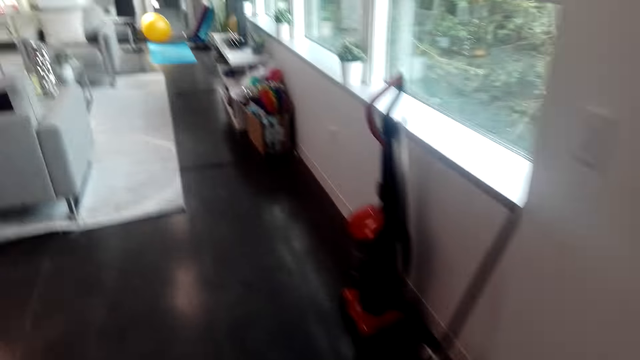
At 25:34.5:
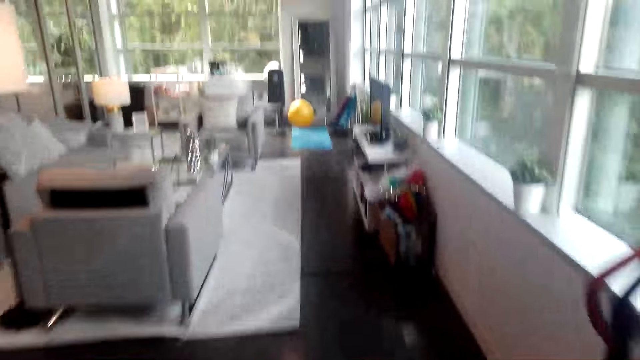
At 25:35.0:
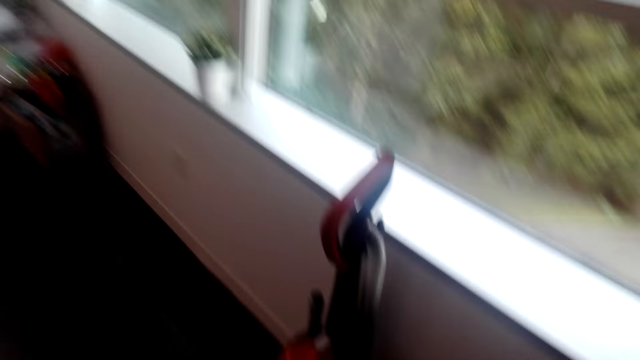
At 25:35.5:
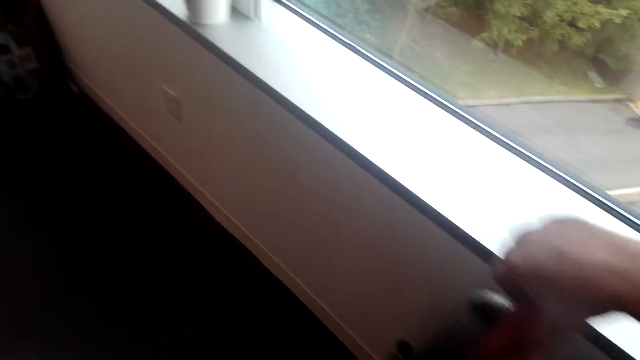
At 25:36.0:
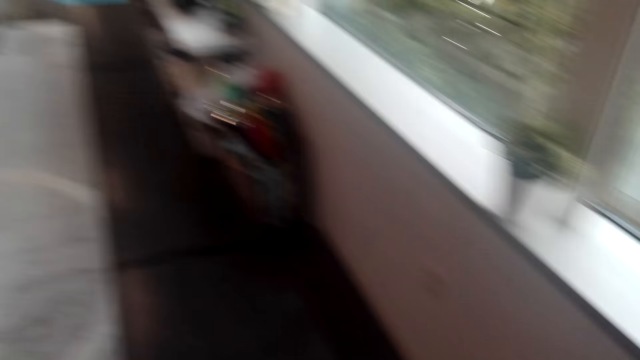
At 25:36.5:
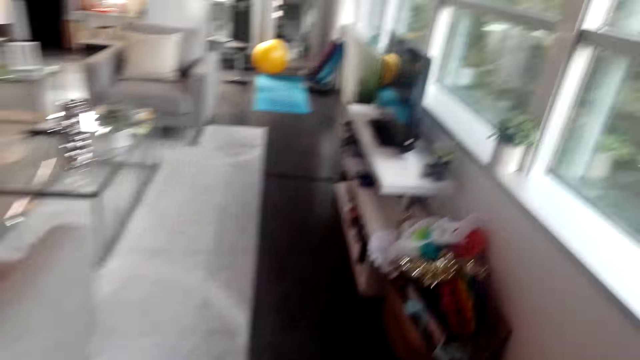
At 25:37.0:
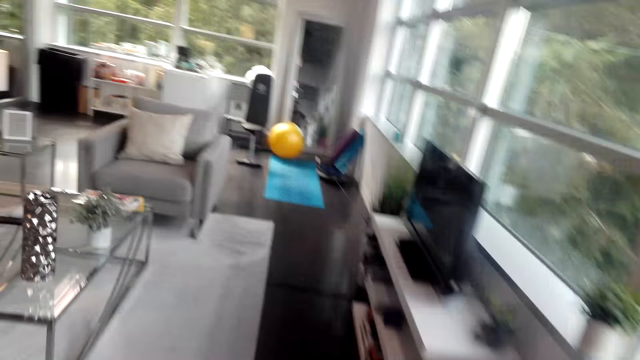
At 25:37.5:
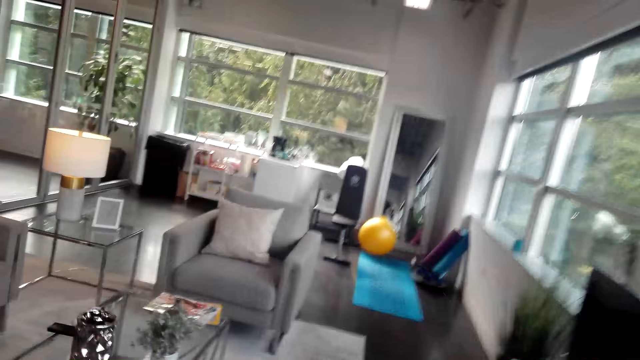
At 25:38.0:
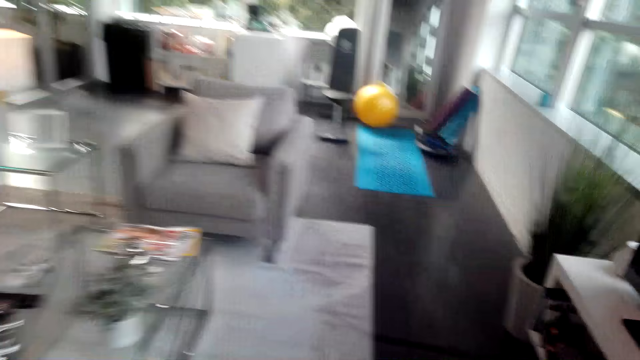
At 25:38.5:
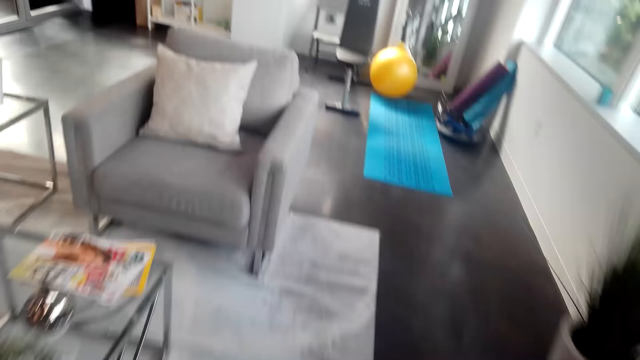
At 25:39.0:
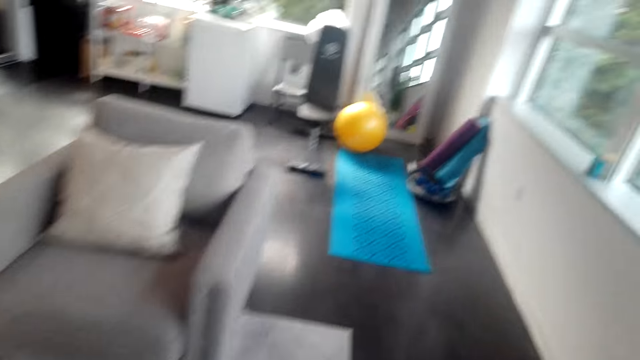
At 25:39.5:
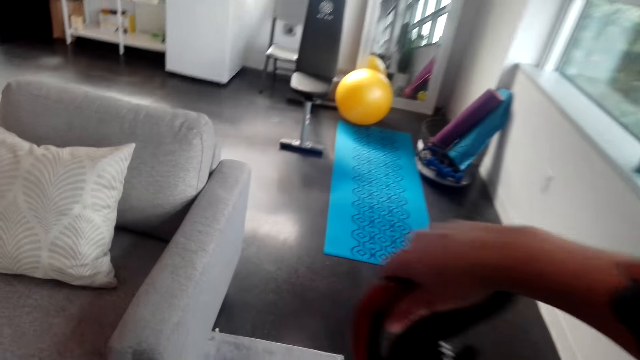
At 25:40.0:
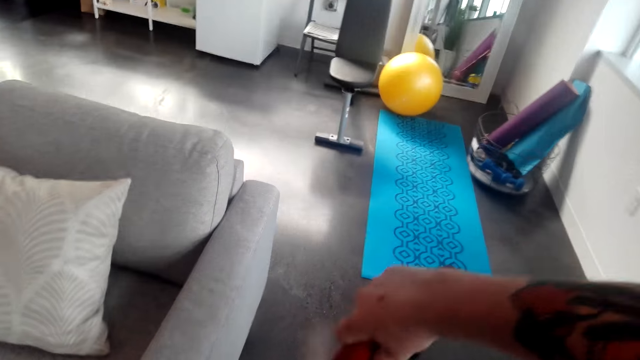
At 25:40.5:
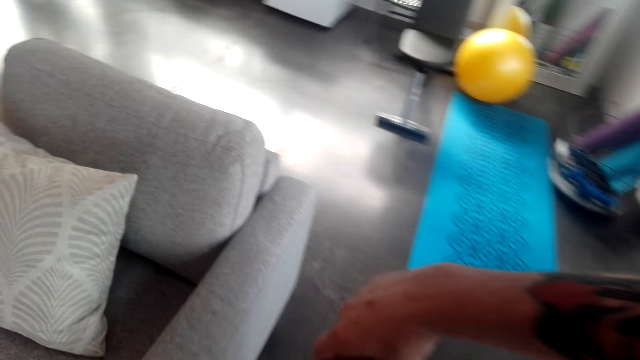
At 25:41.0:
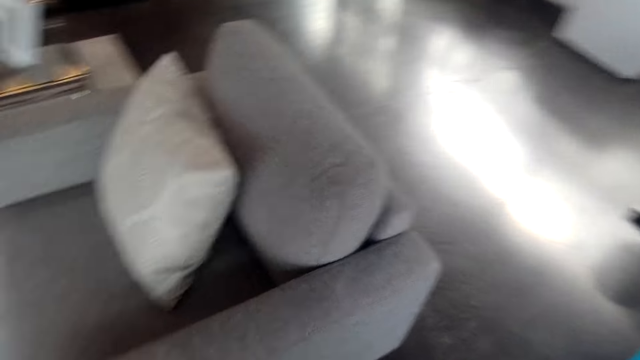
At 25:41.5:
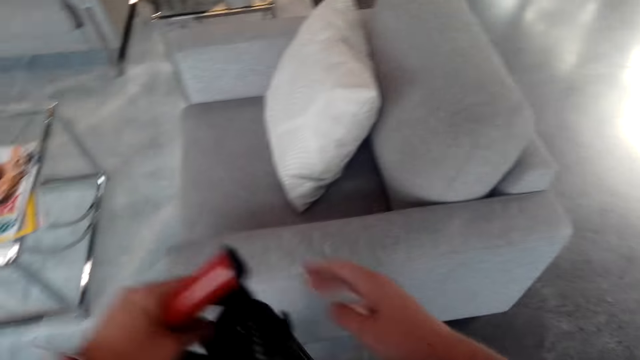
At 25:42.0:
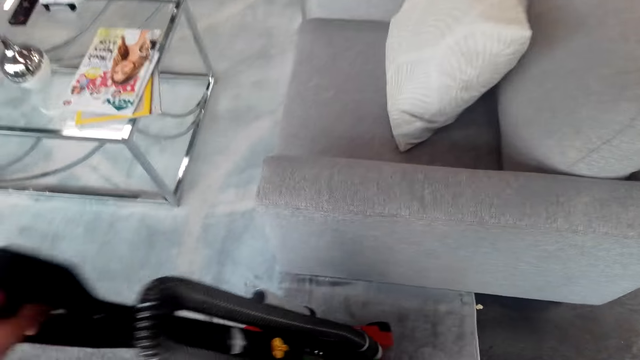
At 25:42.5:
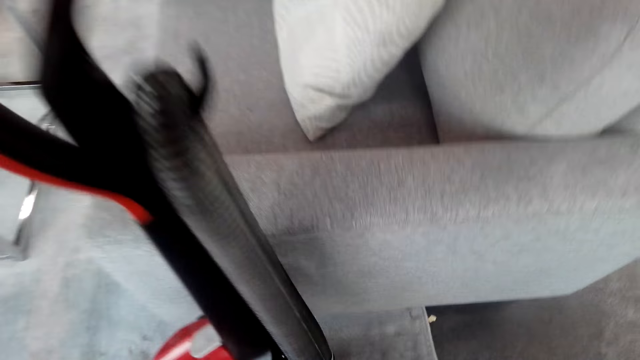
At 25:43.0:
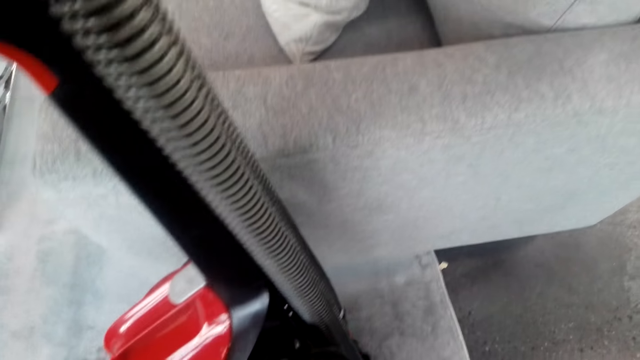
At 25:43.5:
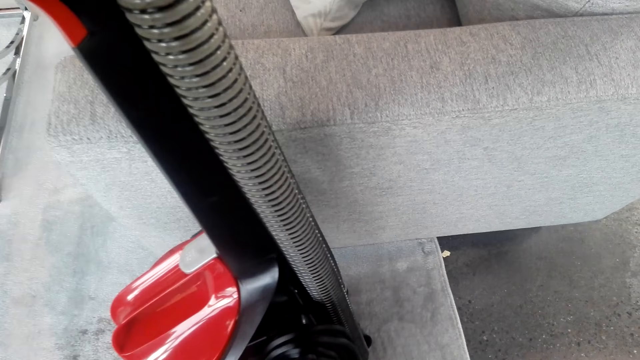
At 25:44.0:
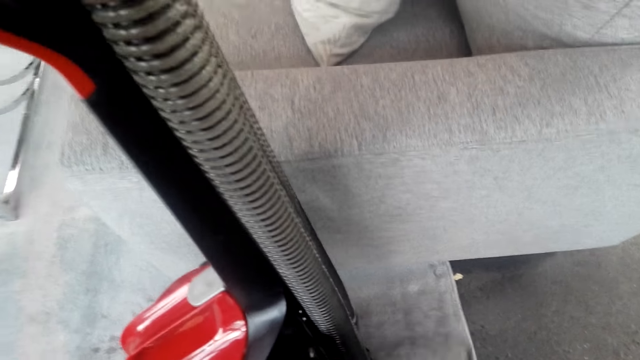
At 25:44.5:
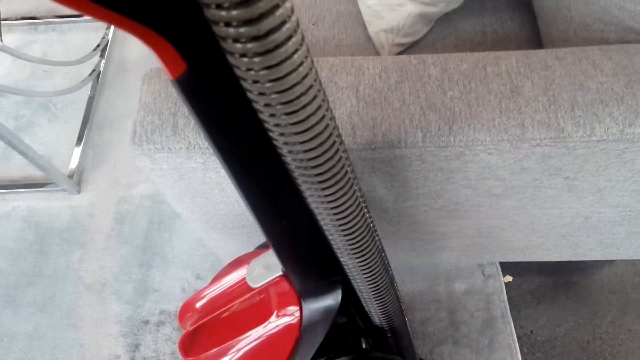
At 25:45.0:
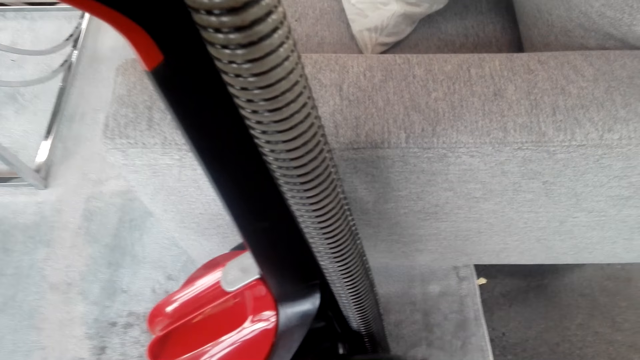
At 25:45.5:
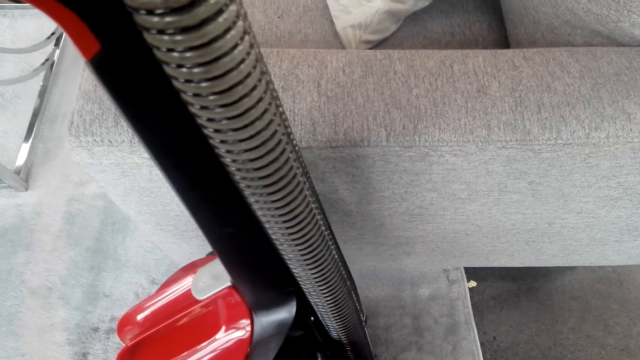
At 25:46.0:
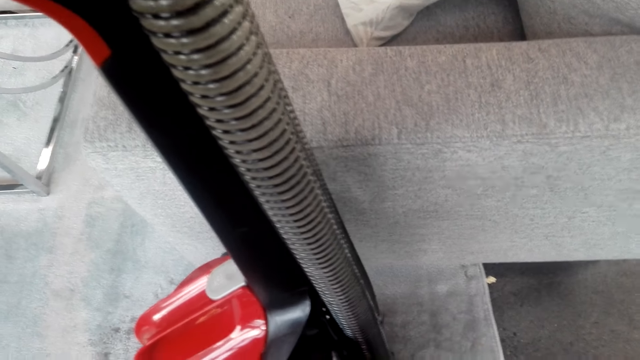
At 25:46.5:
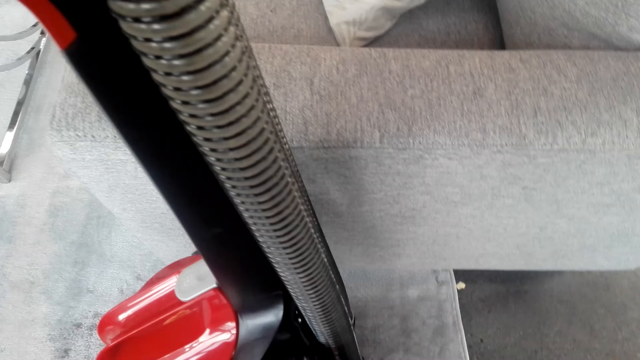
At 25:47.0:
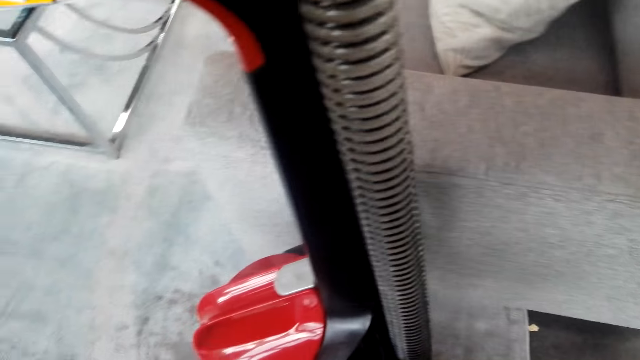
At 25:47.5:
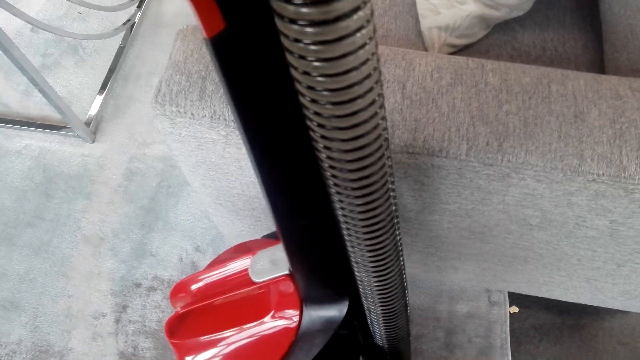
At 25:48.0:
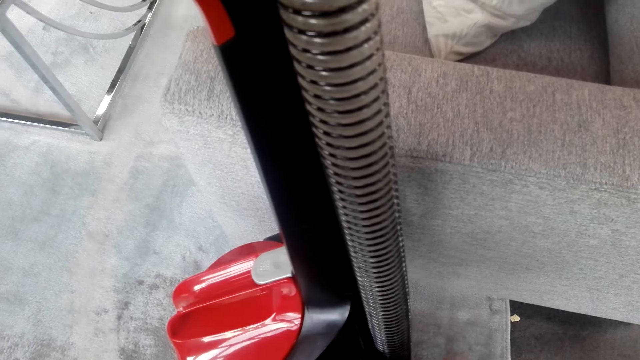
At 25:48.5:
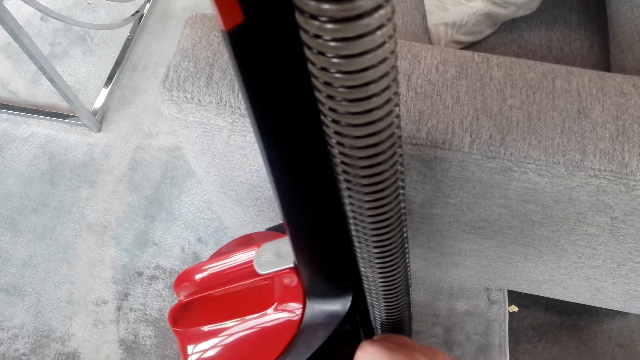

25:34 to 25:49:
The camera wearer picks up the vacuum cleaner from the floor. They walk around the house. They place the vacuum cleaner aside. They pull out the electric cable. They untangle the vacuum cleaner cable.

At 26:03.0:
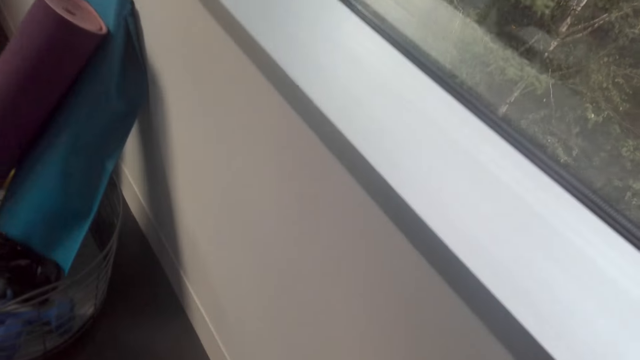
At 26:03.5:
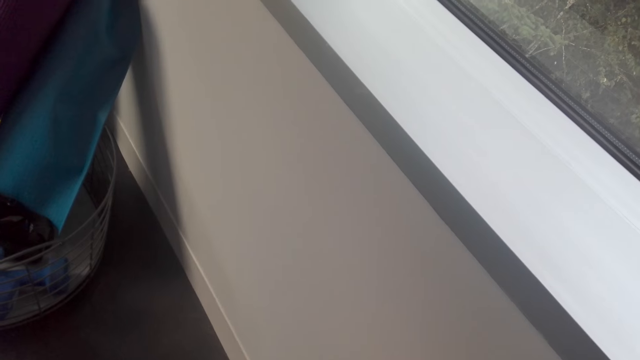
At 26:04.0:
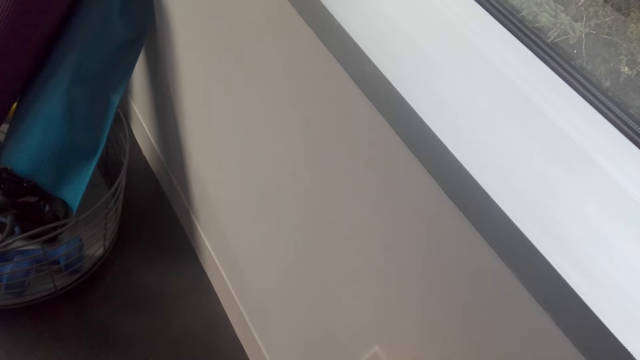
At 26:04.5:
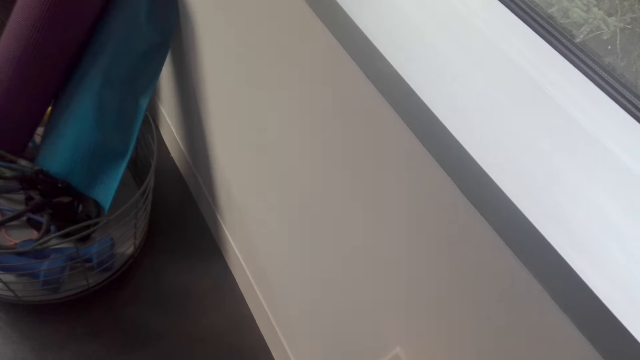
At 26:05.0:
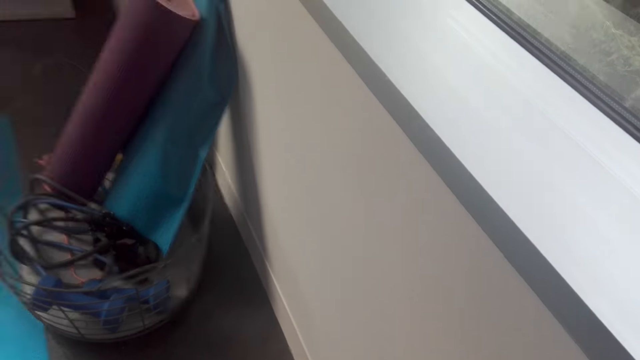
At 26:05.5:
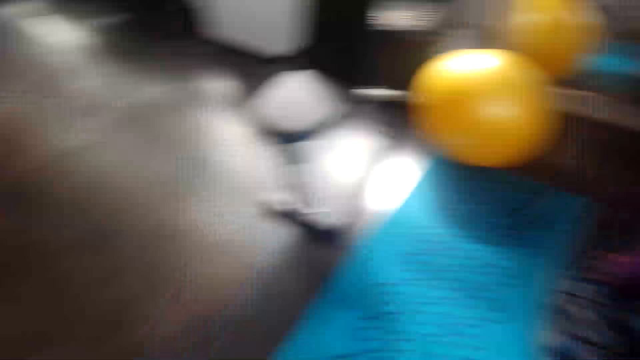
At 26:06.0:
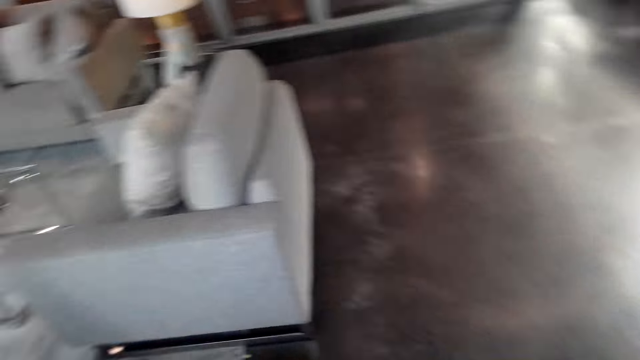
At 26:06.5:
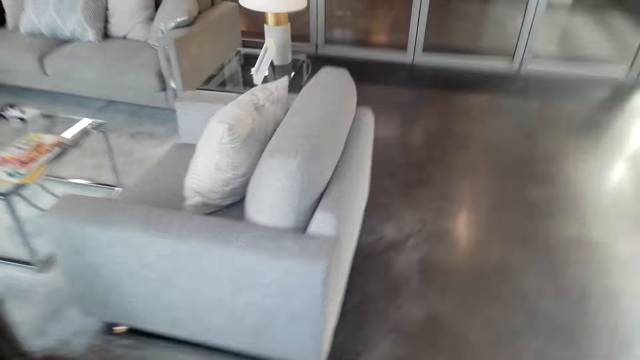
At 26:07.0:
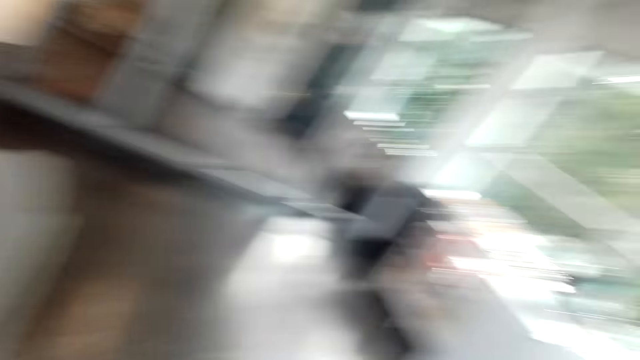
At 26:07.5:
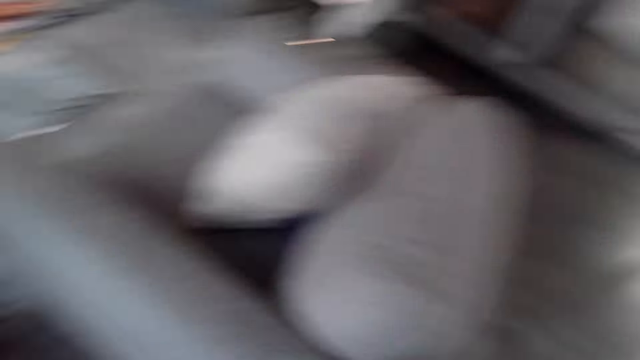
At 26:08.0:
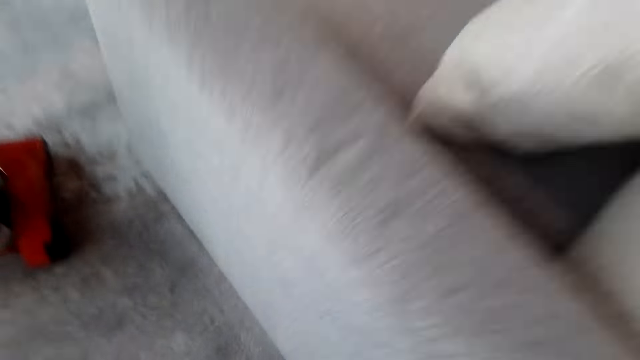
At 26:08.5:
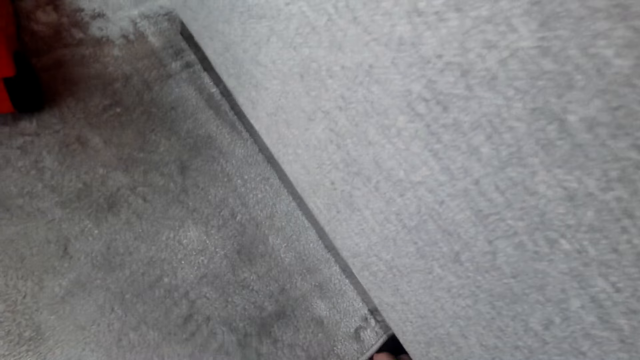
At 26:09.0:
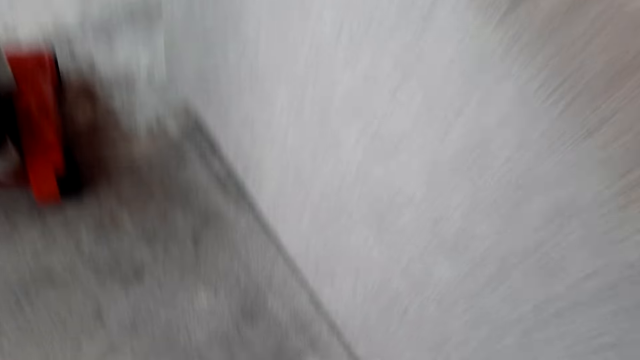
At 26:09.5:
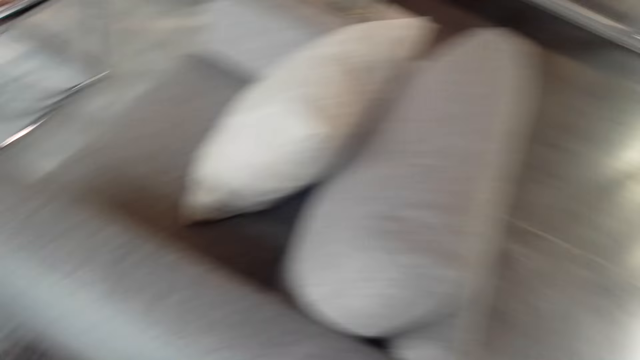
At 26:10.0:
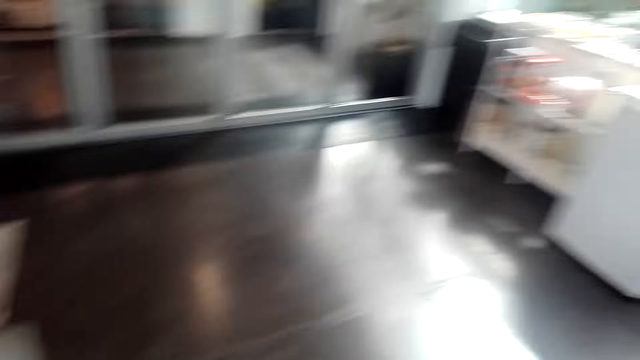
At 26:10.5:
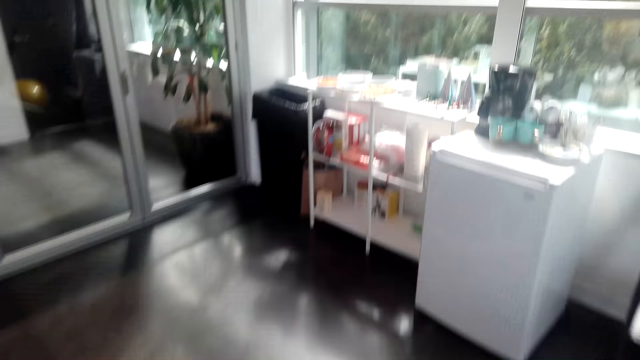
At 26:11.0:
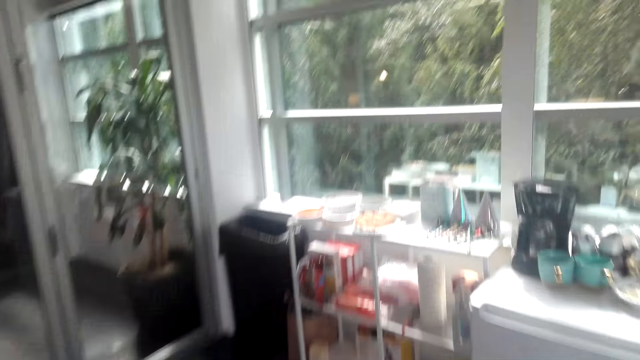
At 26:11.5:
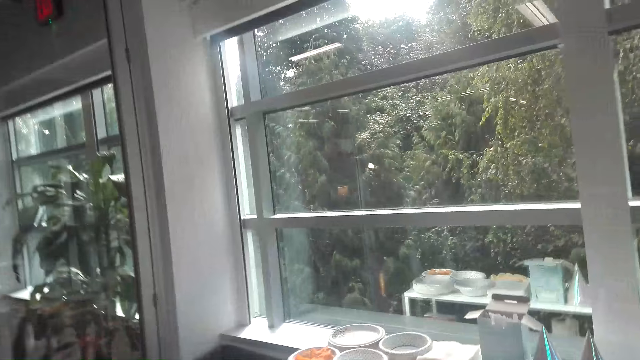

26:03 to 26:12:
The camera wearer does something. They walk around the house.
